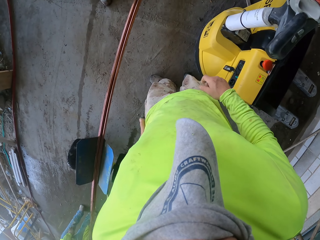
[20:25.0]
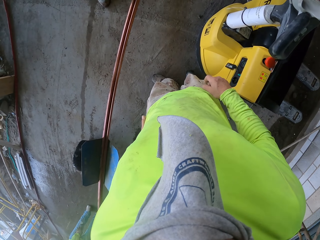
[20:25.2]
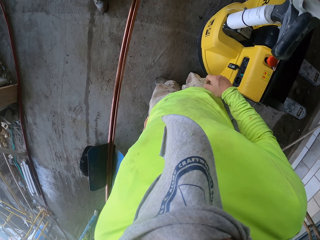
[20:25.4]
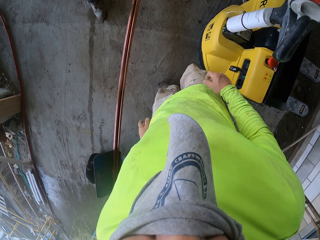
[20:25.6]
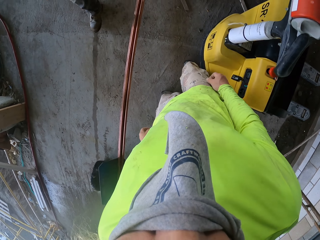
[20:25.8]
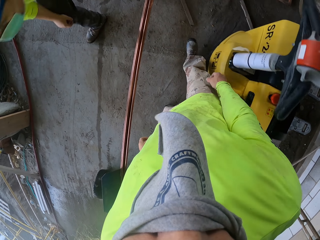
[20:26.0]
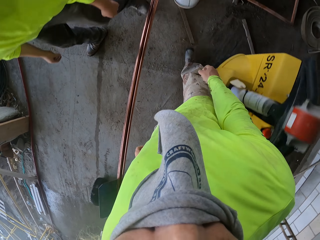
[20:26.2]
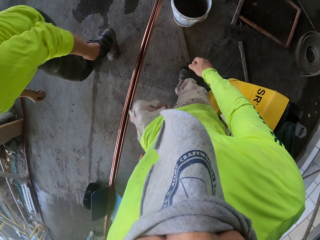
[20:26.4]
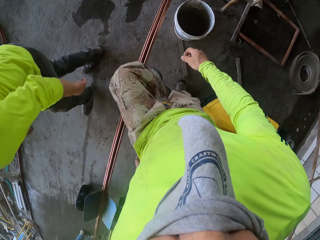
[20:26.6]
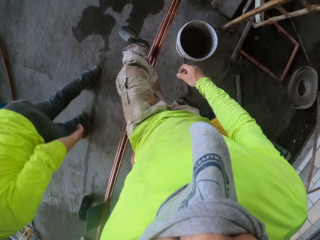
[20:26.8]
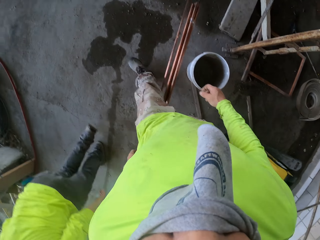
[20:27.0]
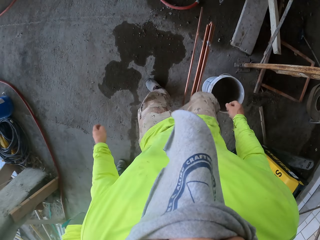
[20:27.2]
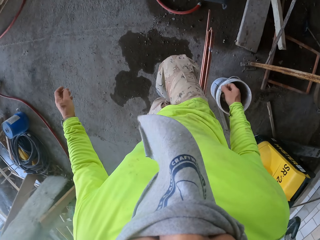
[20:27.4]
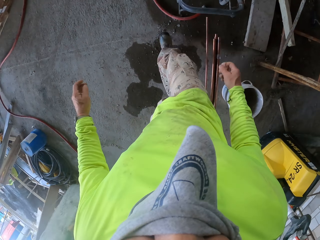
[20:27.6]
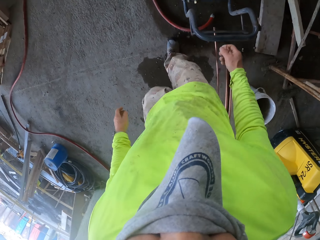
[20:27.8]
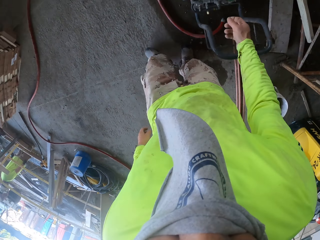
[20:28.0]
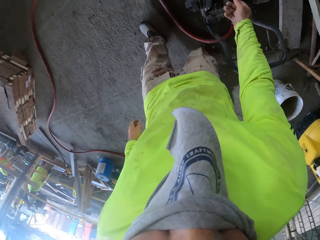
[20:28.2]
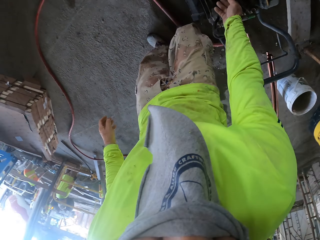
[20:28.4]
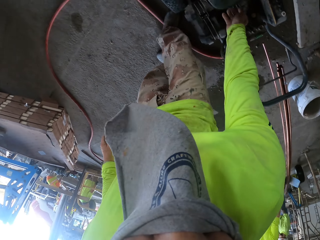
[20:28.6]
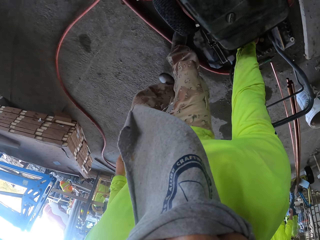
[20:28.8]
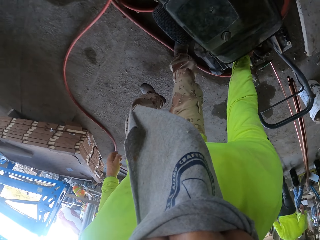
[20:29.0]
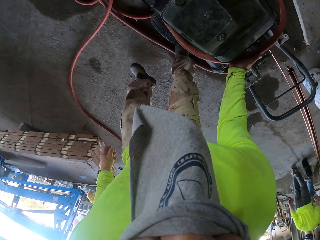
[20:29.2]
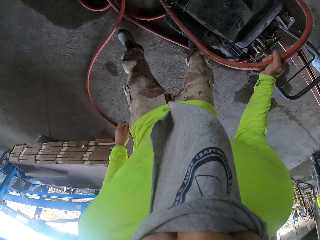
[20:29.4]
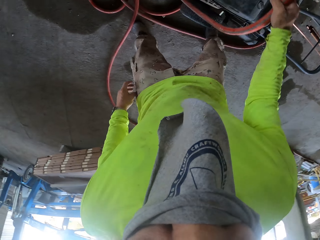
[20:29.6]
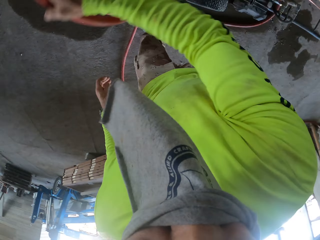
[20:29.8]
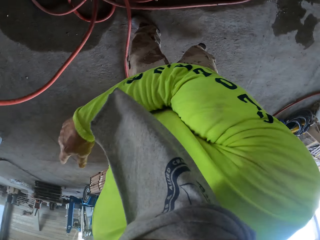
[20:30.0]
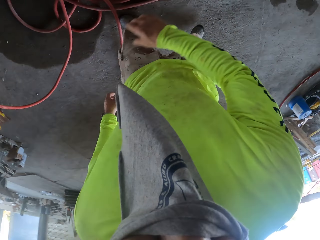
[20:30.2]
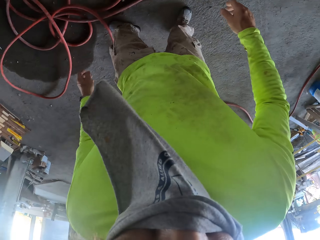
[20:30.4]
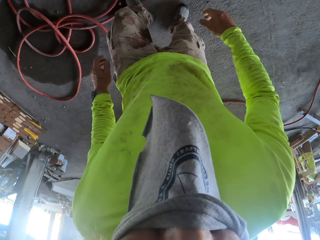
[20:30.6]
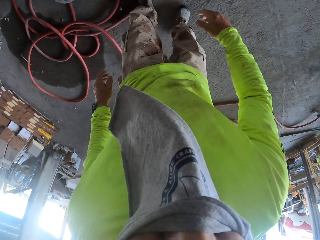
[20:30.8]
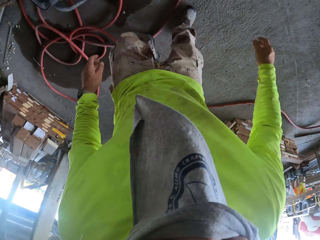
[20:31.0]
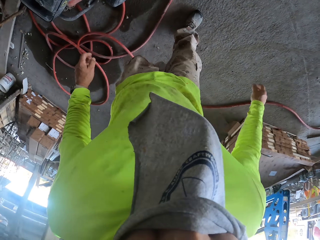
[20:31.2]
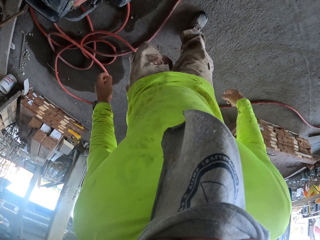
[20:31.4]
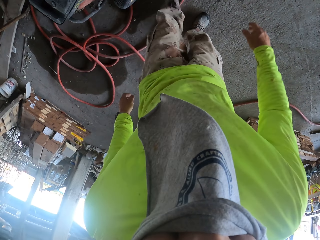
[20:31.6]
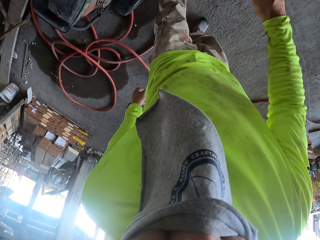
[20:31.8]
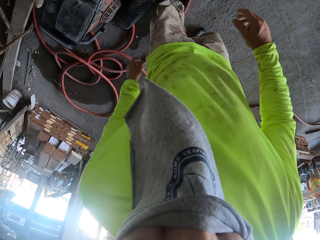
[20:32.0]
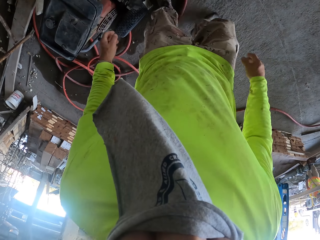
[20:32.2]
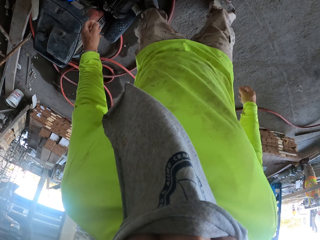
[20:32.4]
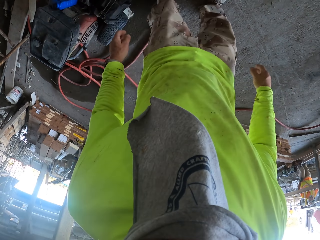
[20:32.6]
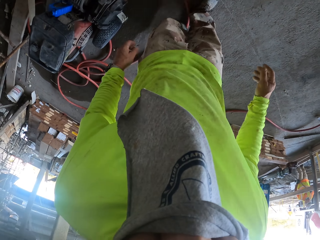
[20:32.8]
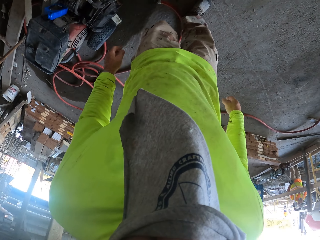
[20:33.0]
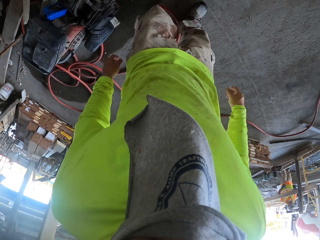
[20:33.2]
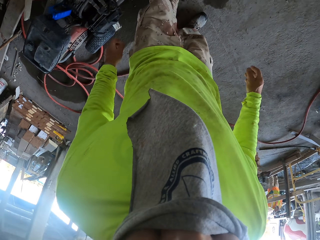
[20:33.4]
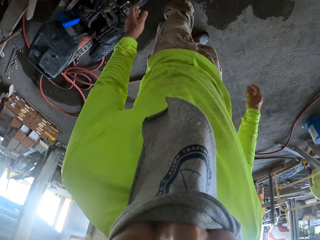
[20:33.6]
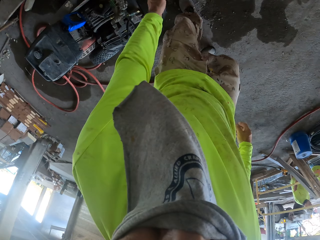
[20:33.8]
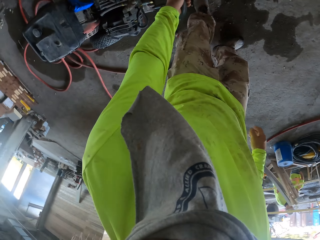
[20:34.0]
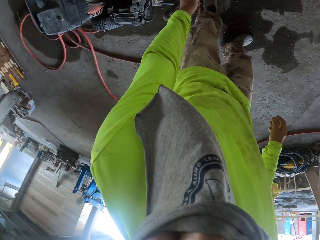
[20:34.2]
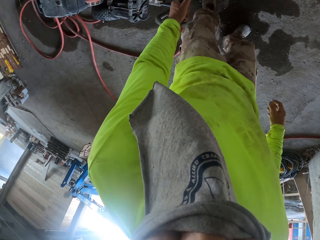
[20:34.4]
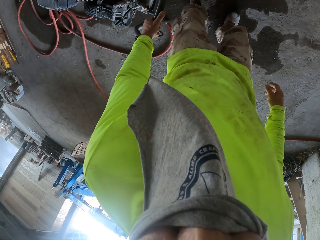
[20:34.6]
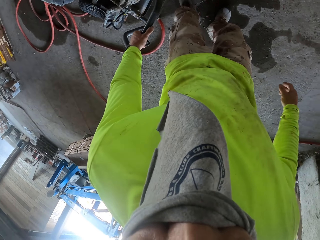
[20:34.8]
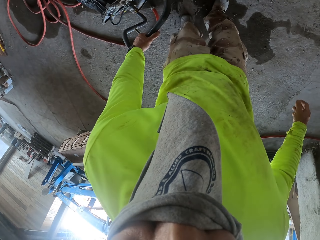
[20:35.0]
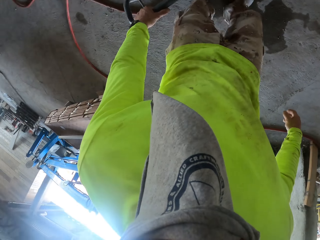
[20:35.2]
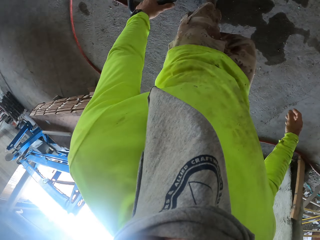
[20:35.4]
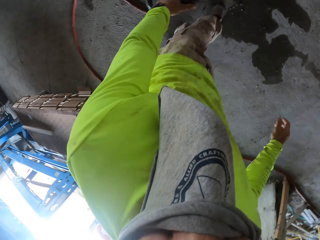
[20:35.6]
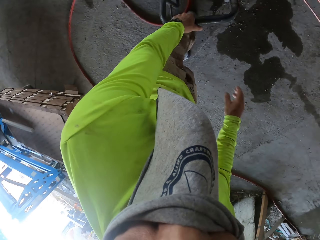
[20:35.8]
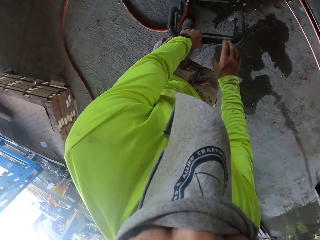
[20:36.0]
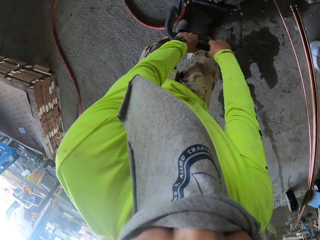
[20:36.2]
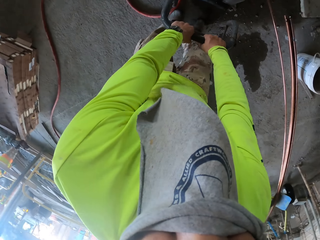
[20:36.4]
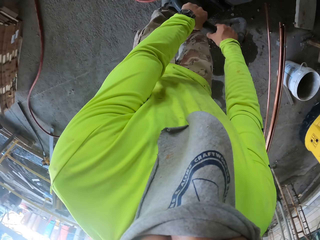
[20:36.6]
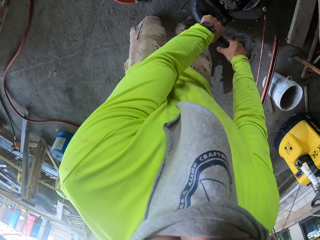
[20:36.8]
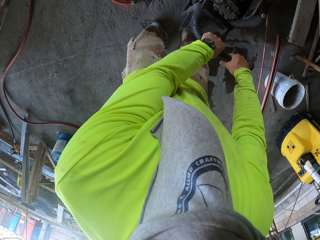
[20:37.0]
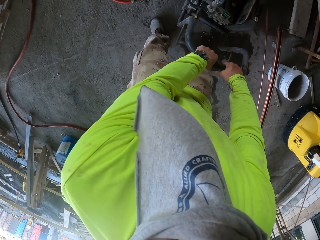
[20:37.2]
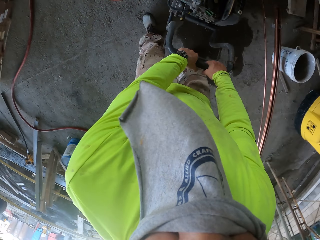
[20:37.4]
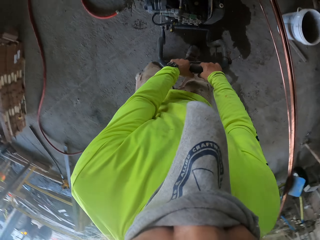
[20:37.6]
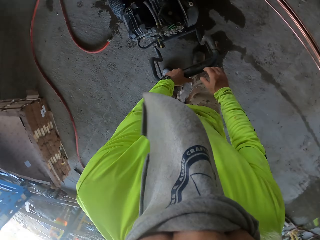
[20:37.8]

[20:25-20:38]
The camera wearer walks around the house. They move a pipe. They hold the pipe. They walk around the house. They pull a generator. They touch the surface grinder.

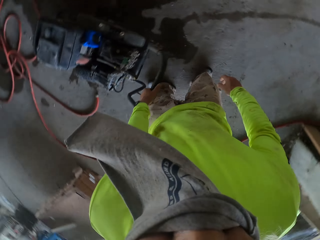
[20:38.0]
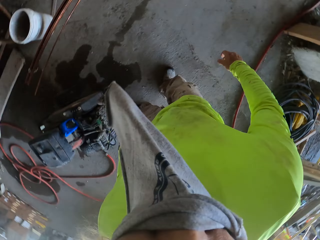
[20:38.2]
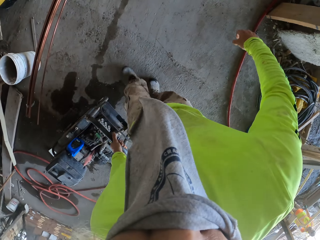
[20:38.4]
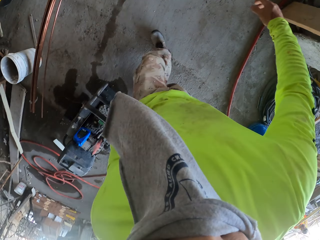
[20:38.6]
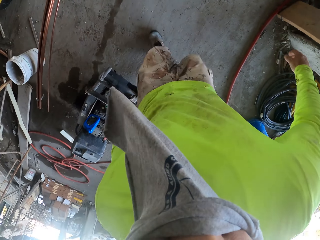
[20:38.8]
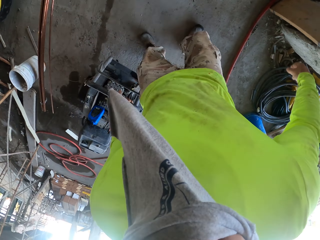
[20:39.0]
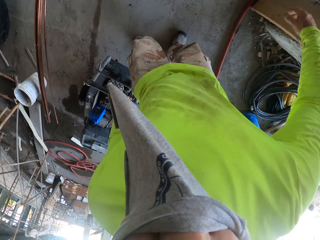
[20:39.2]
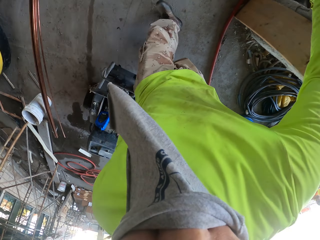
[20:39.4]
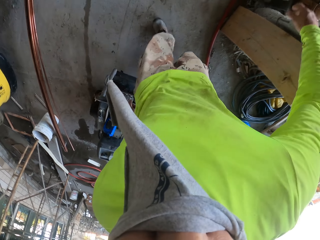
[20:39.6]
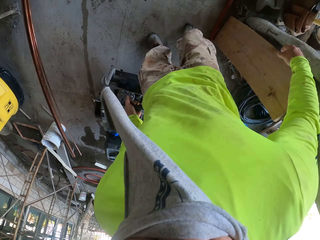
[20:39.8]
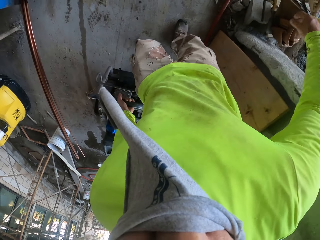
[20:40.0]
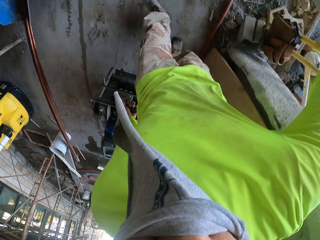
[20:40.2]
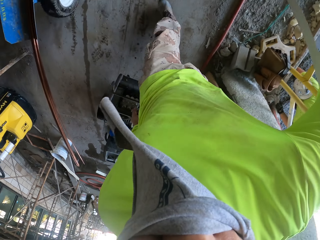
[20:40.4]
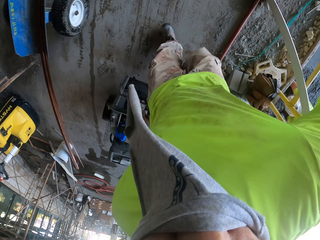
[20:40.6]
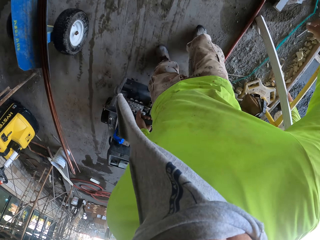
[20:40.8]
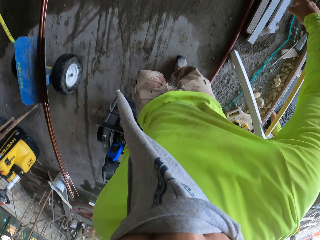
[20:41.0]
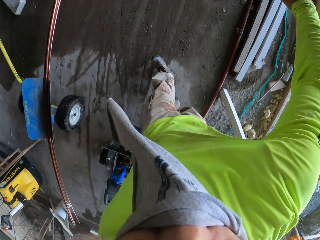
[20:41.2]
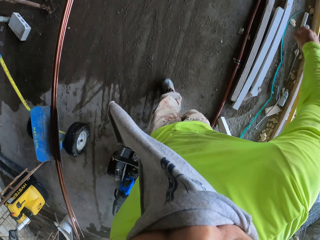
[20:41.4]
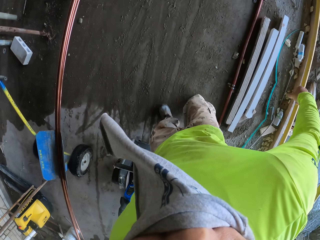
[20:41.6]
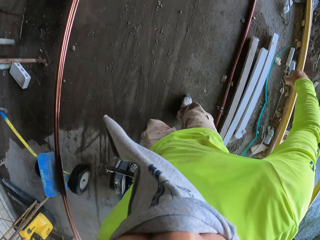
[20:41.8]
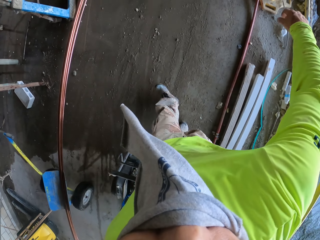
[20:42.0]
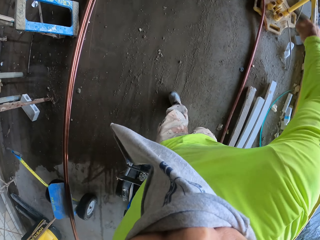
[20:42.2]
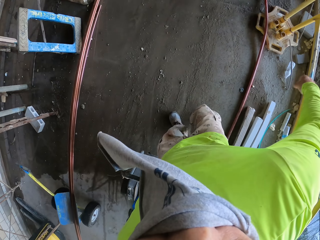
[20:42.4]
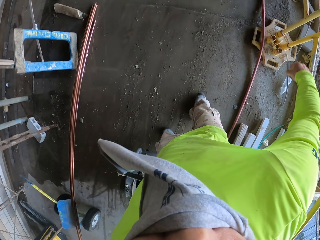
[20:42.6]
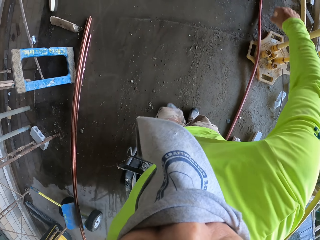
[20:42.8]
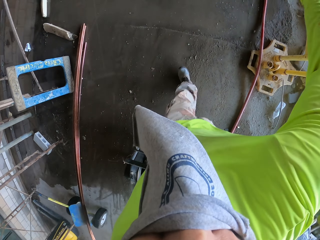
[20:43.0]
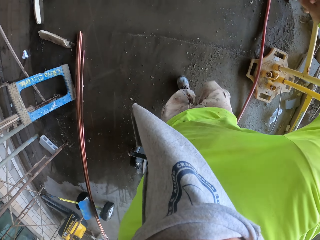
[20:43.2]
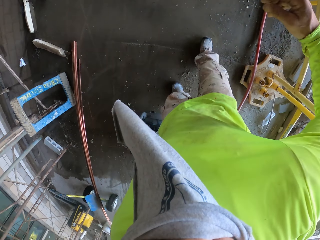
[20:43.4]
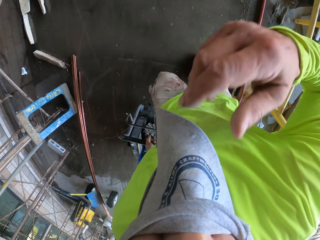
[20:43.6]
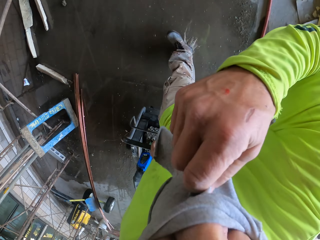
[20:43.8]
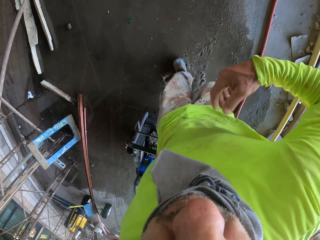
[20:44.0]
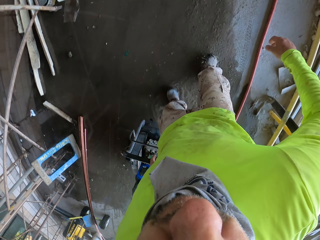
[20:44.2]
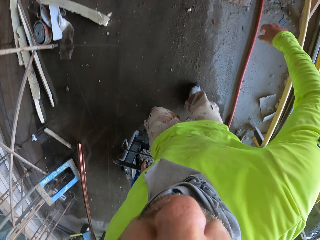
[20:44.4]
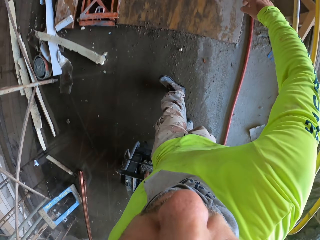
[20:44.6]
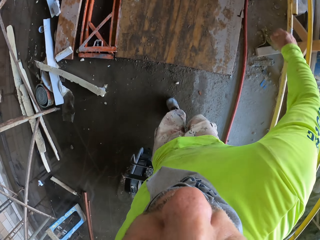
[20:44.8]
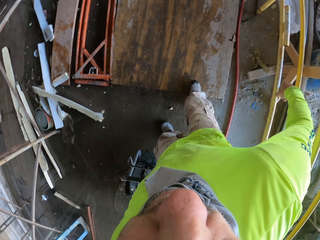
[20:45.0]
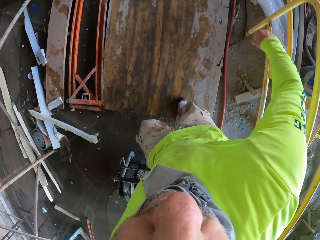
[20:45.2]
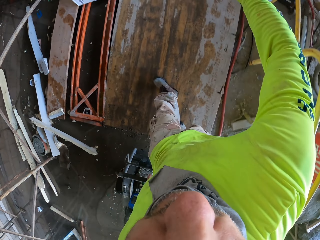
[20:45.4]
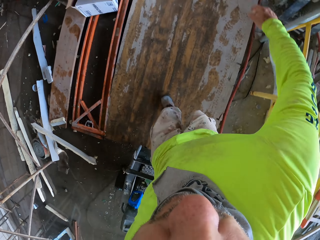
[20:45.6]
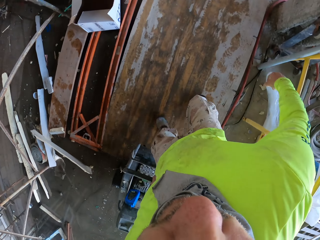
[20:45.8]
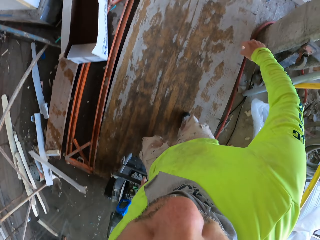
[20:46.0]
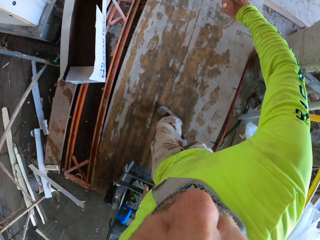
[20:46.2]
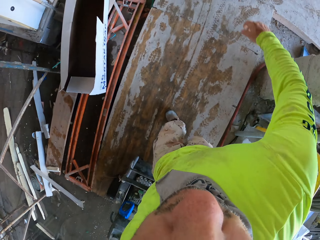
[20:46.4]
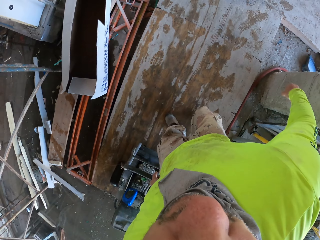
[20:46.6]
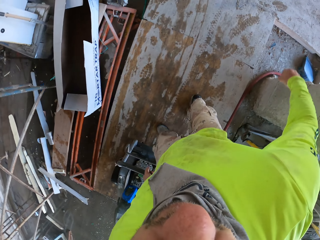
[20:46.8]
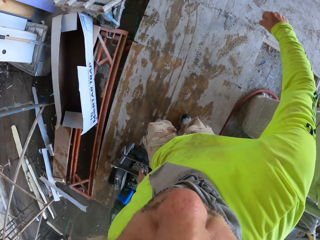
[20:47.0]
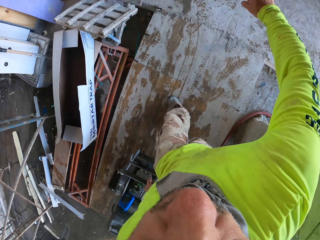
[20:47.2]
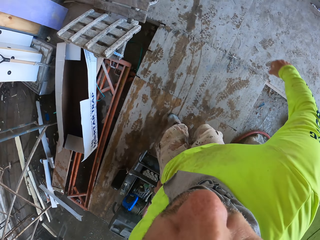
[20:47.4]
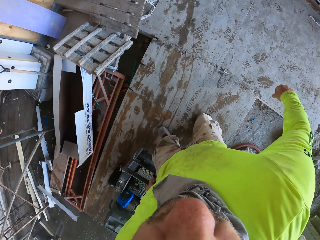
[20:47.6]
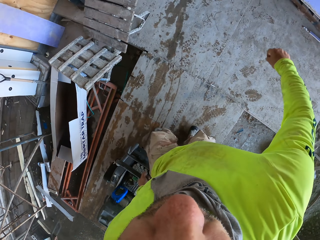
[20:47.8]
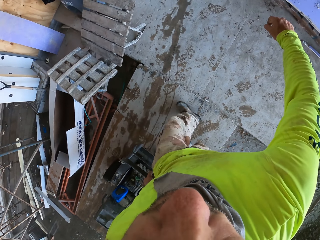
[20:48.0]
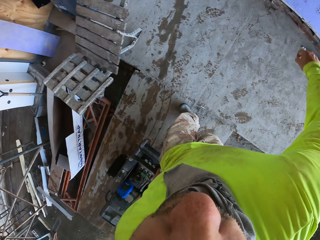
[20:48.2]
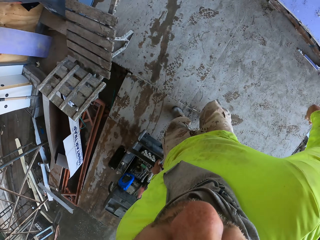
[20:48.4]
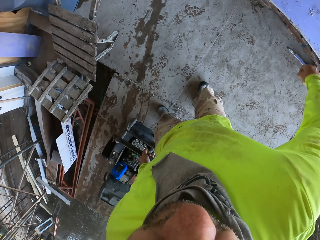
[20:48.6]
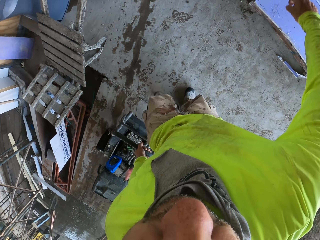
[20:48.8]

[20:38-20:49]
The camera wearer pushes the surface grinder. They remove the handkerchief from the nose. They push the surface grinder.
